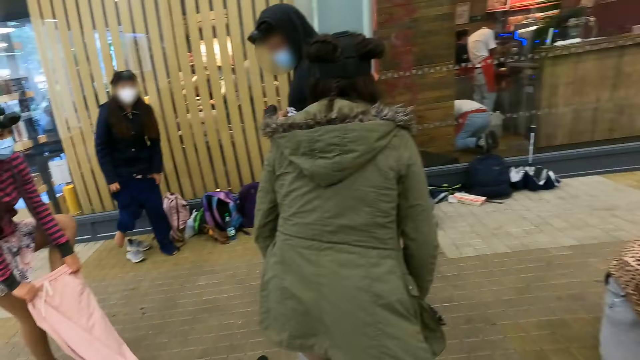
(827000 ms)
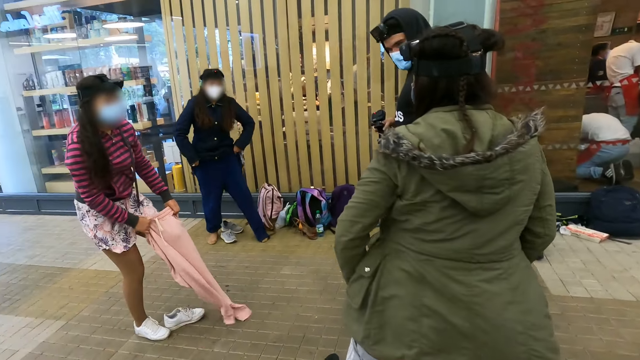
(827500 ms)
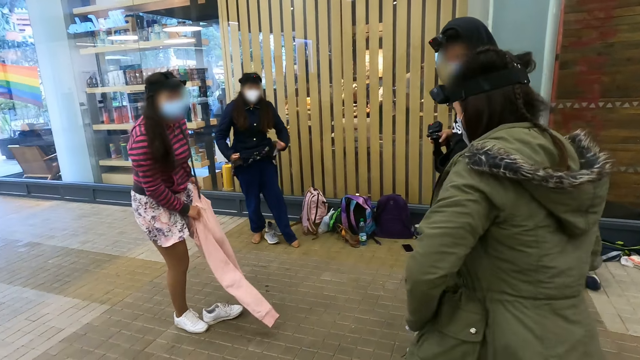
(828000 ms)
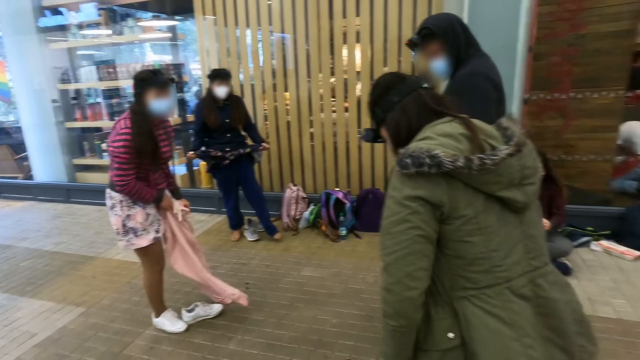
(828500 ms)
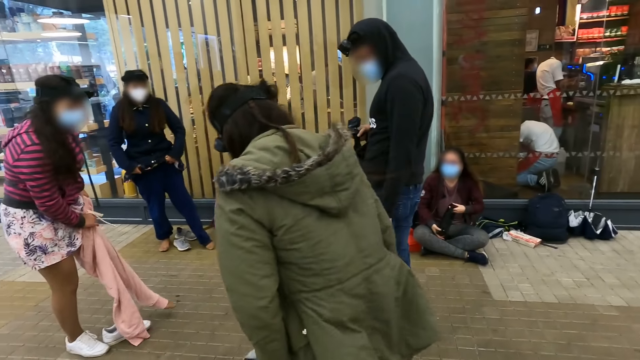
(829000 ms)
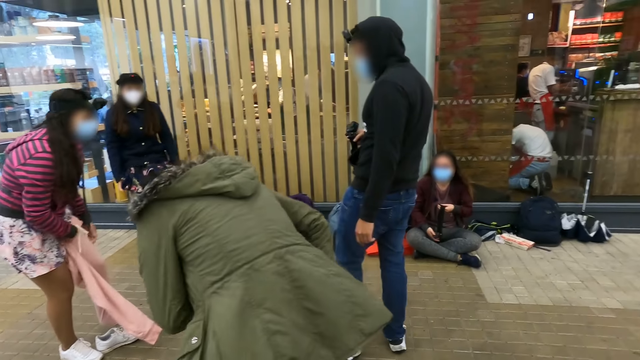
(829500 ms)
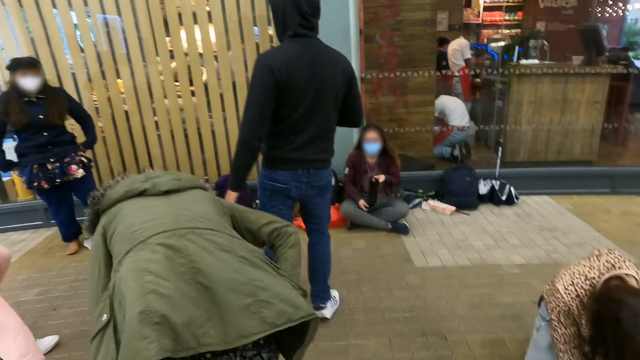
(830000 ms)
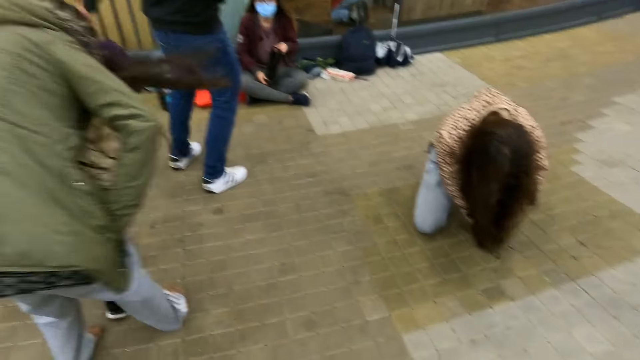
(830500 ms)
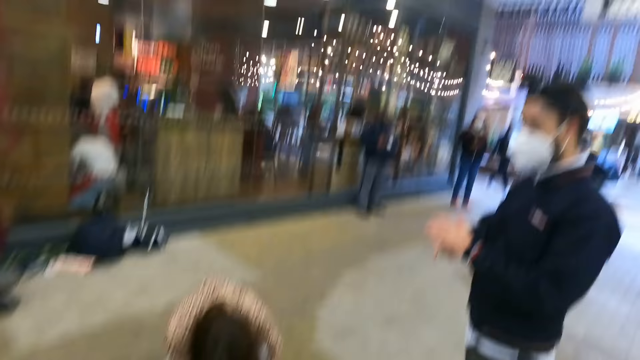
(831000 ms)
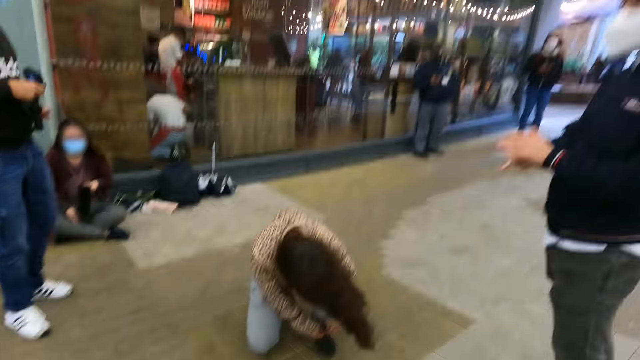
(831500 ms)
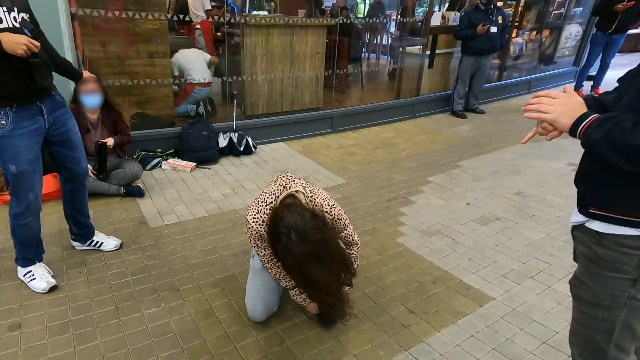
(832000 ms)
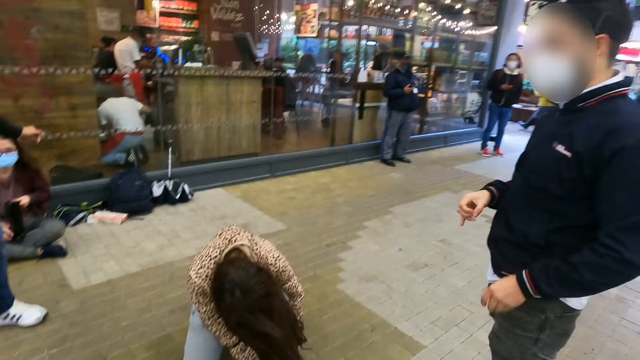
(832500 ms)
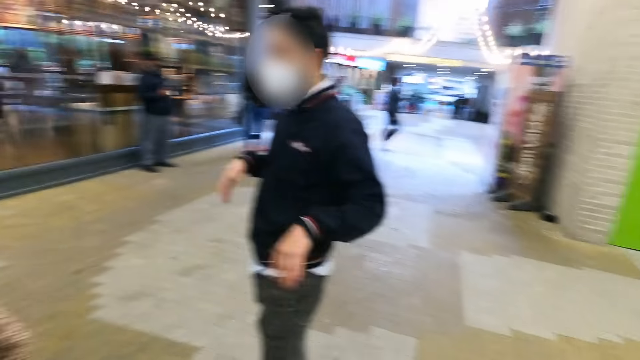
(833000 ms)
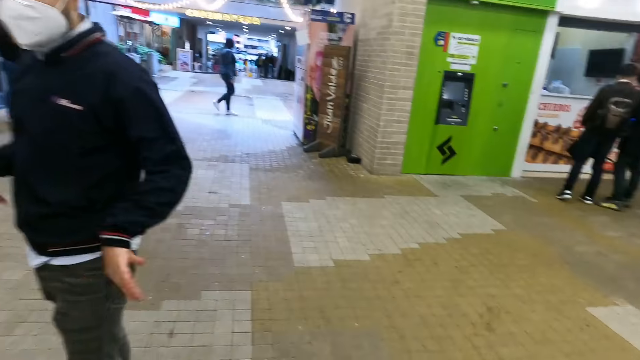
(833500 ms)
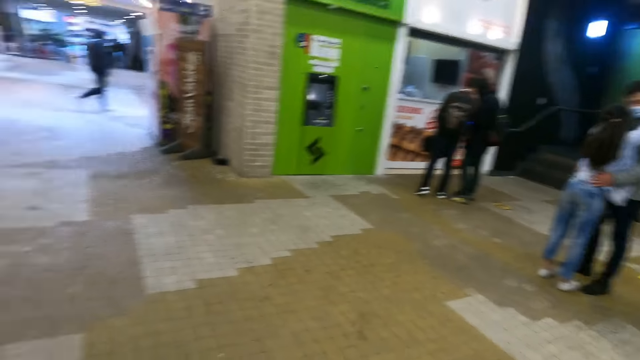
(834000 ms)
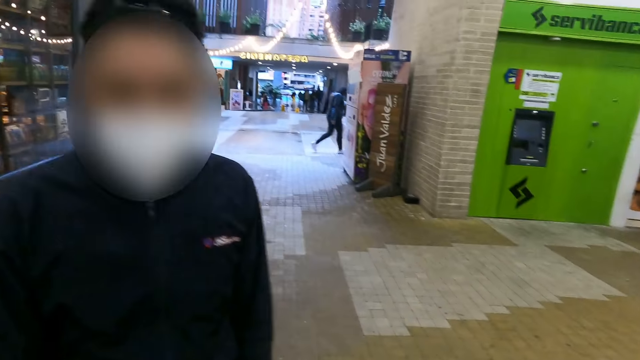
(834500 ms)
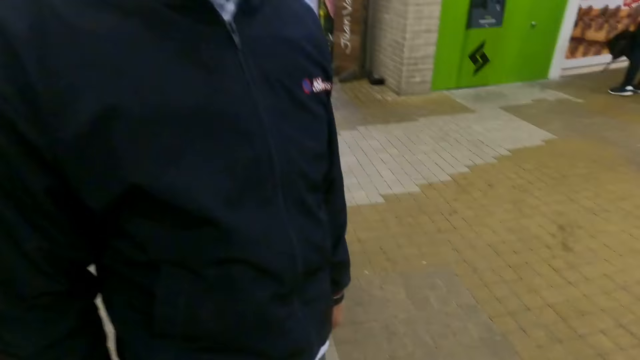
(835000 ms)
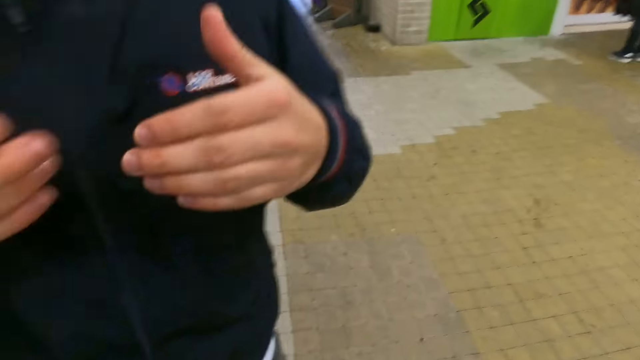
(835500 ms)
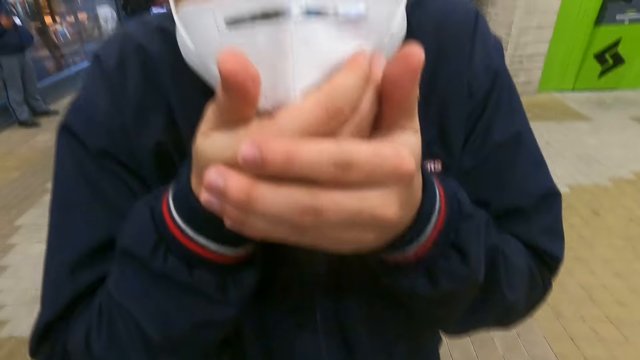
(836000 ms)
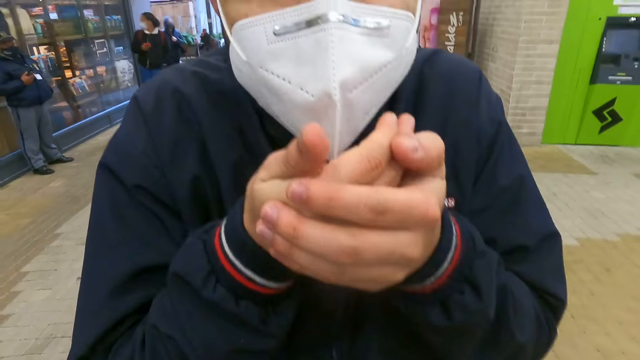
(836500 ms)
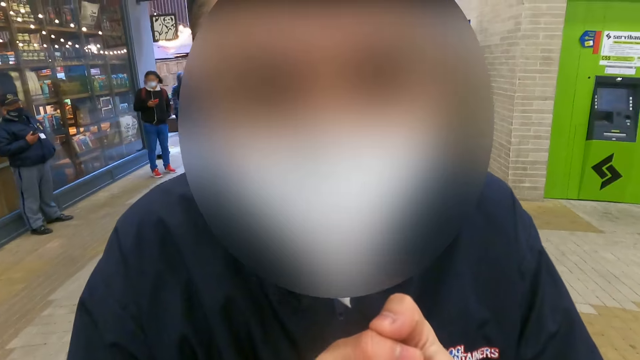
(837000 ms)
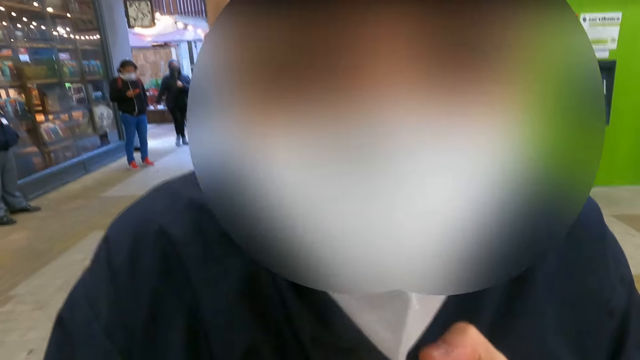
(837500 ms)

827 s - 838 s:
The camera wearer converses with a man. The man leans forward.

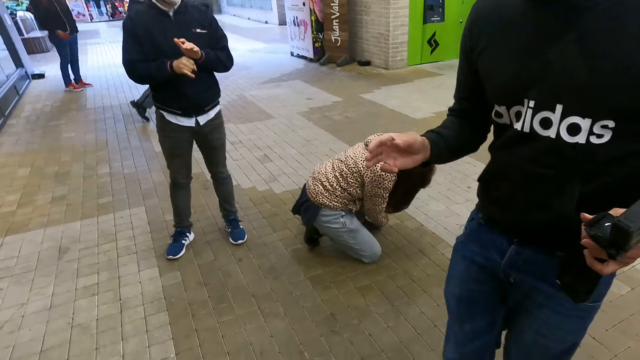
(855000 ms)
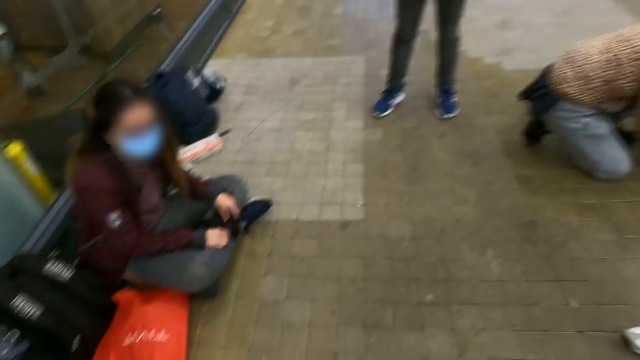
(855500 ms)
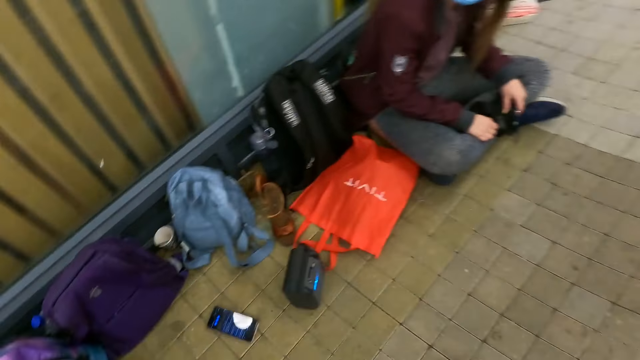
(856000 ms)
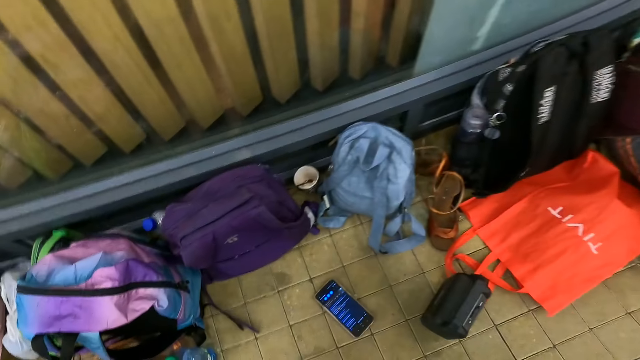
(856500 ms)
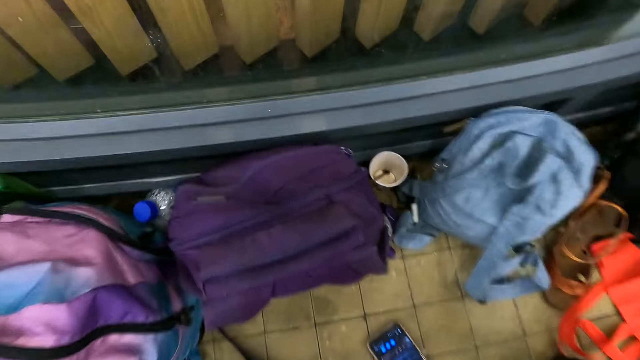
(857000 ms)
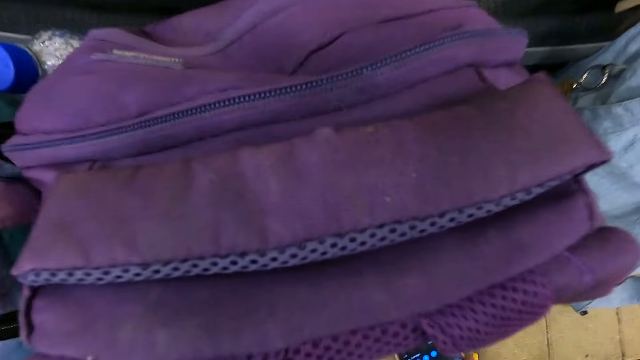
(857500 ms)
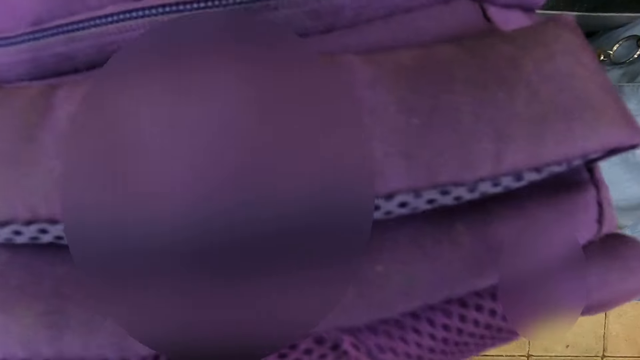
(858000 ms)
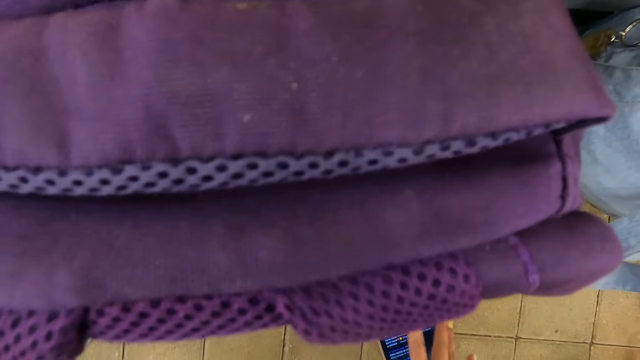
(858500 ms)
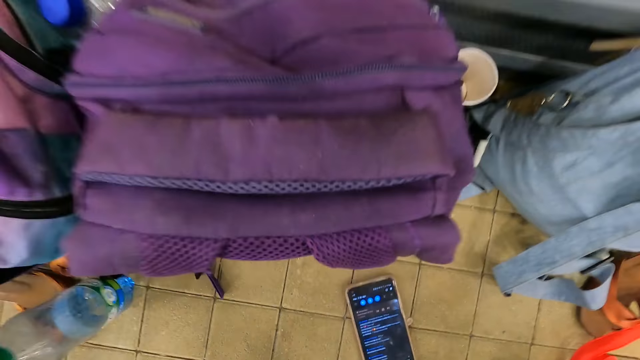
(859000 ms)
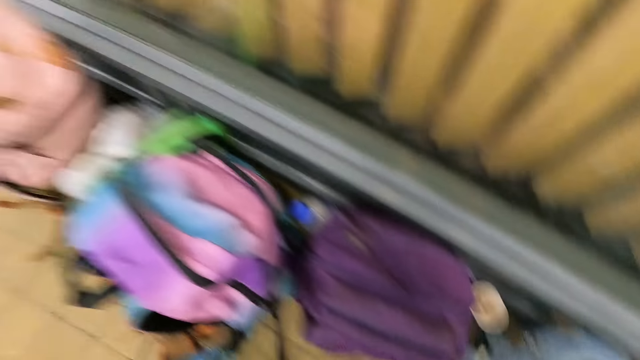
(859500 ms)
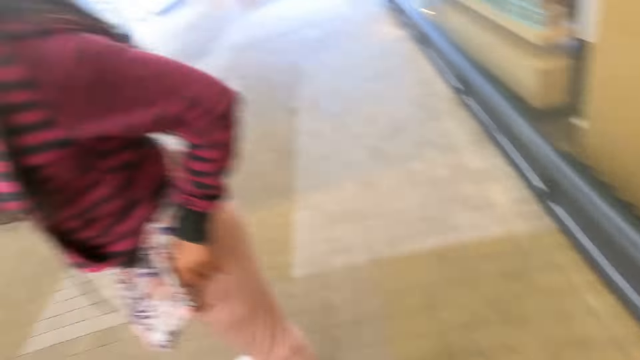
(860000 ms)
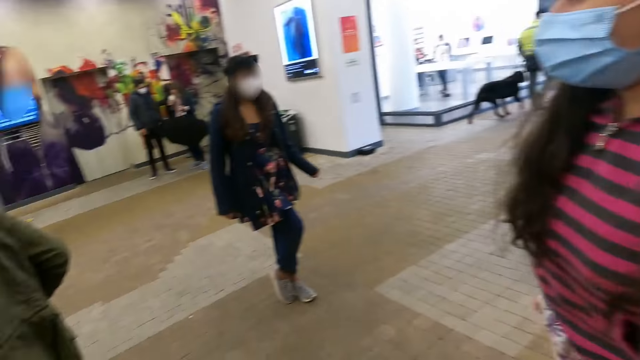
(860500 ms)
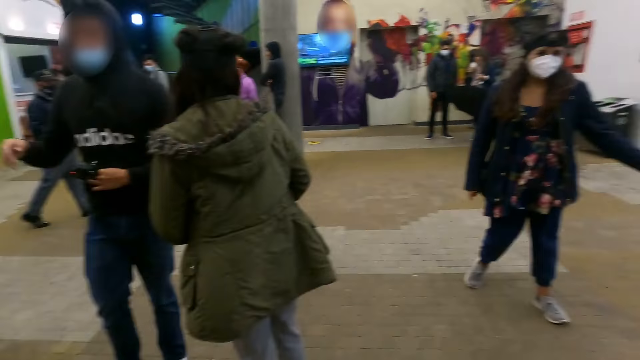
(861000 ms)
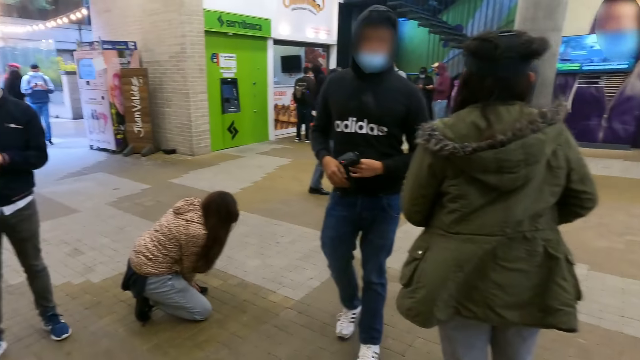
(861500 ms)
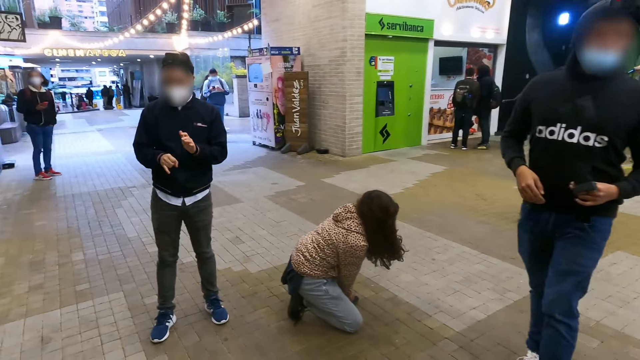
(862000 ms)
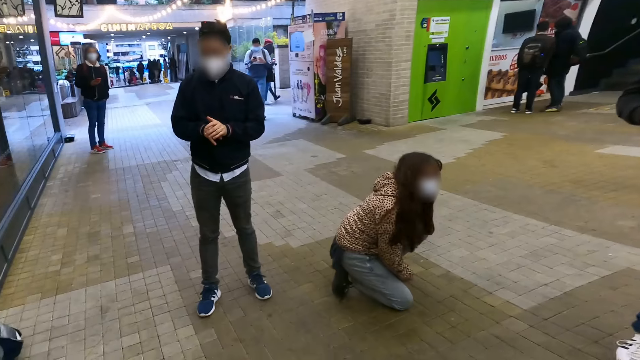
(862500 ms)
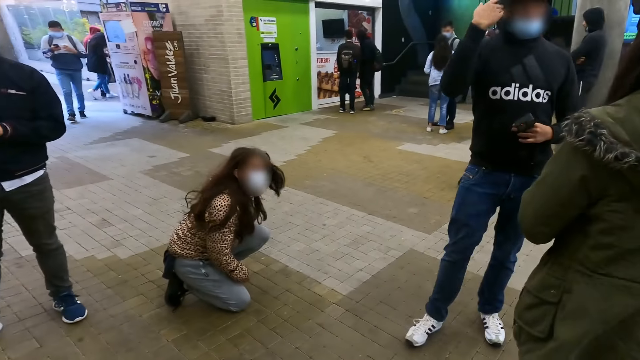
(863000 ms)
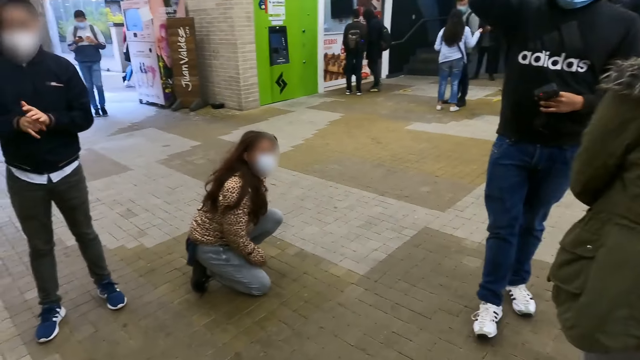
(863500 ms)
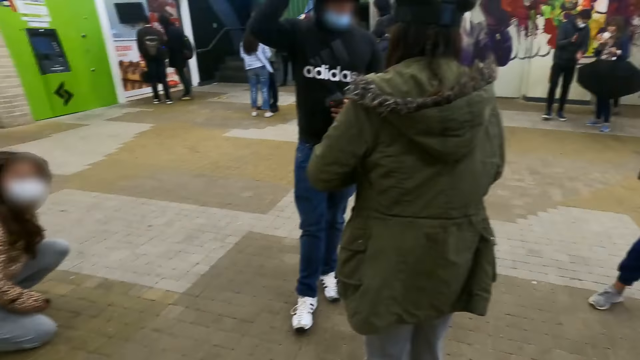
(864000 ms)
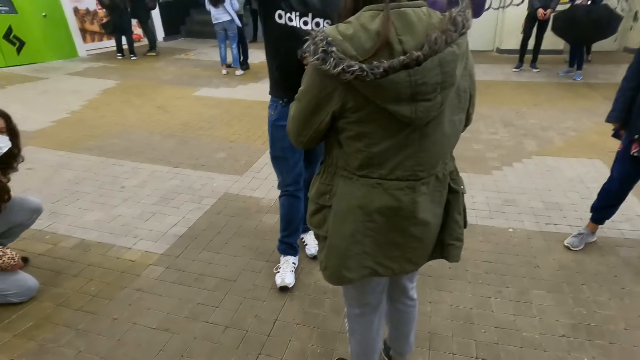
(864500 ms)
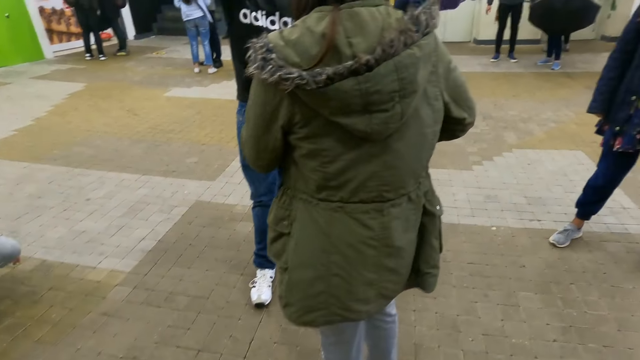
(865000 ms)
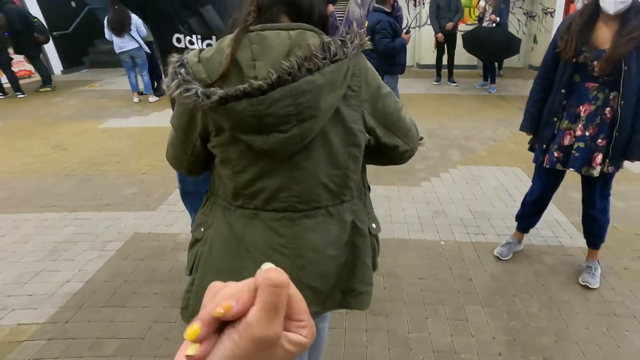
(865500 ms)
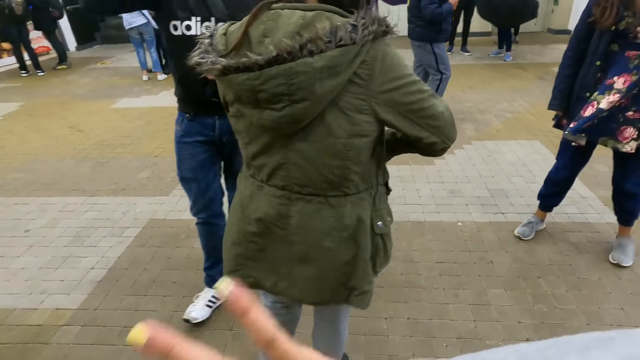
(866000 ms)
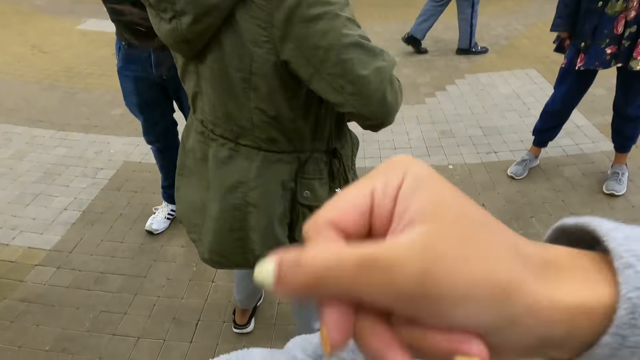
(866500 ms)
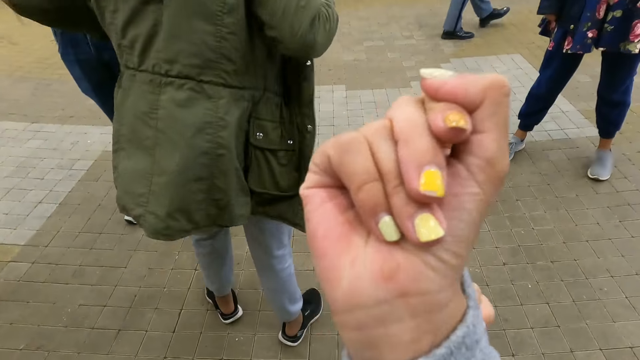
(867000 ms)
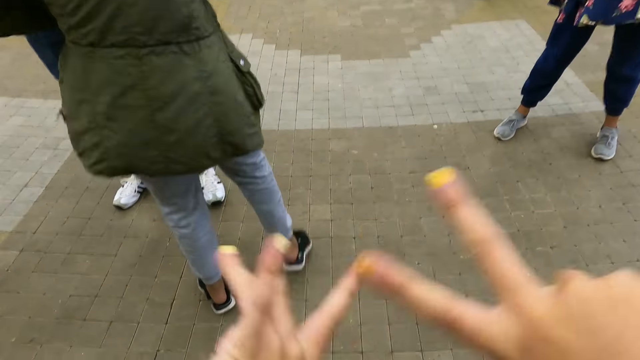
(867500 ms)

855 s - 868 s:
The camera wearer looks around. They hold the phone. They walk around. They raise the hand.
